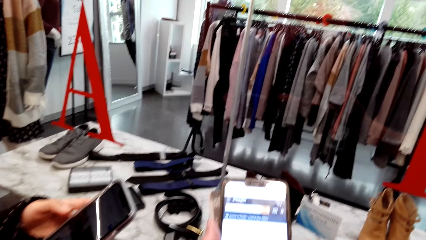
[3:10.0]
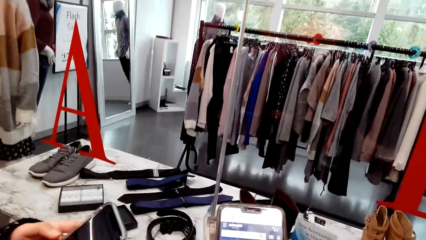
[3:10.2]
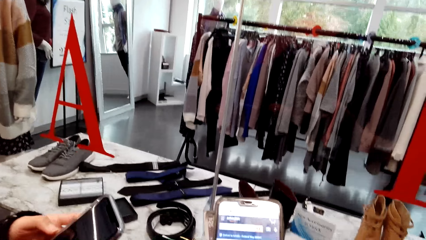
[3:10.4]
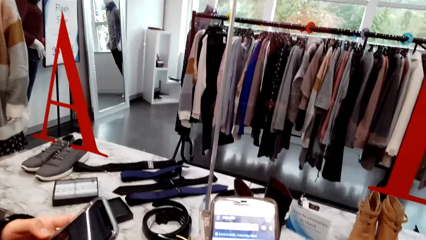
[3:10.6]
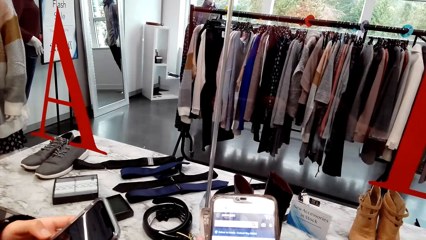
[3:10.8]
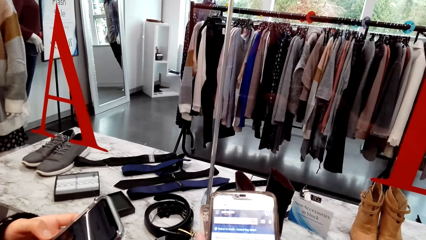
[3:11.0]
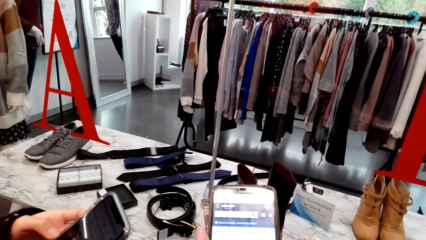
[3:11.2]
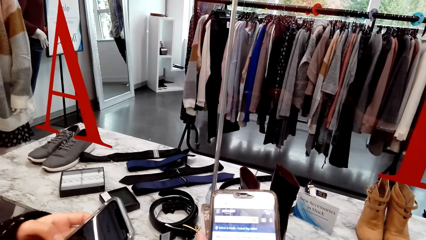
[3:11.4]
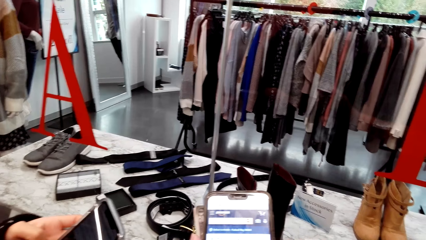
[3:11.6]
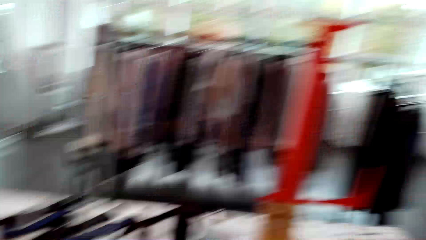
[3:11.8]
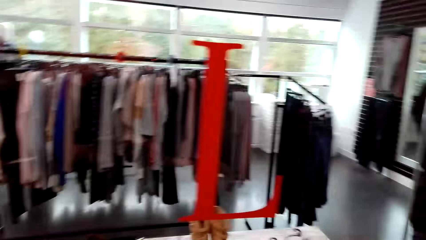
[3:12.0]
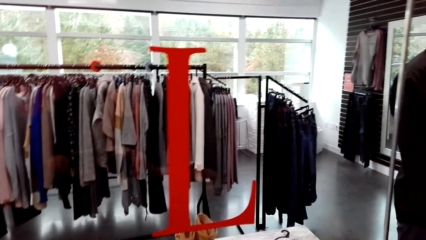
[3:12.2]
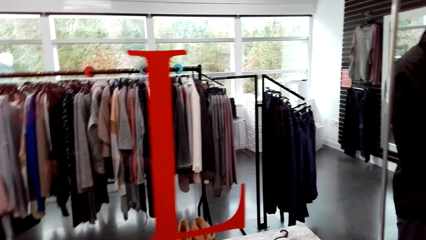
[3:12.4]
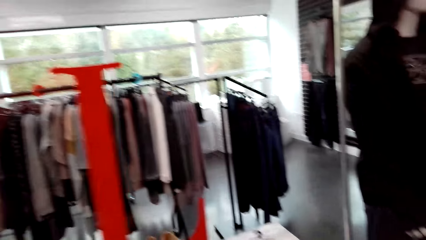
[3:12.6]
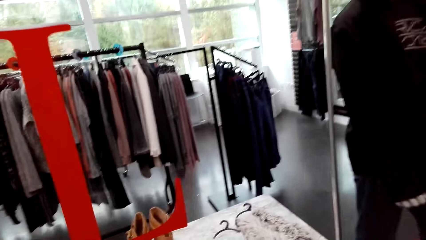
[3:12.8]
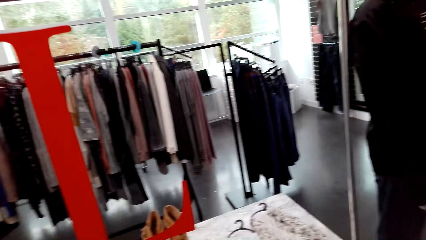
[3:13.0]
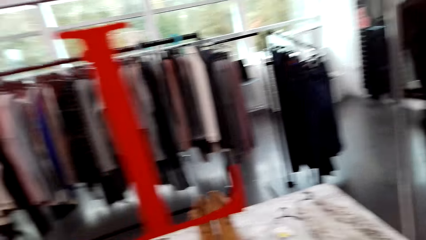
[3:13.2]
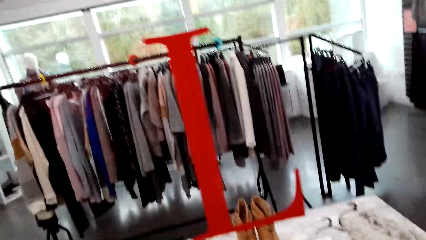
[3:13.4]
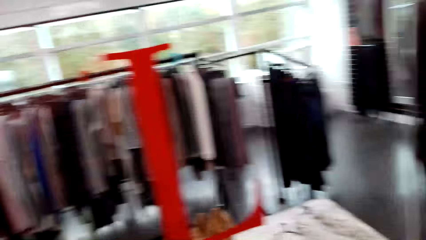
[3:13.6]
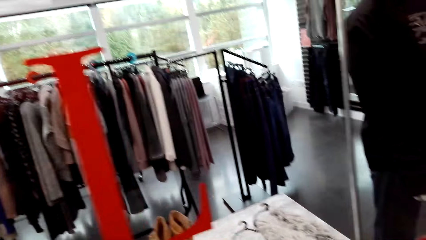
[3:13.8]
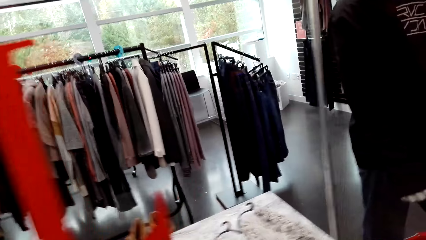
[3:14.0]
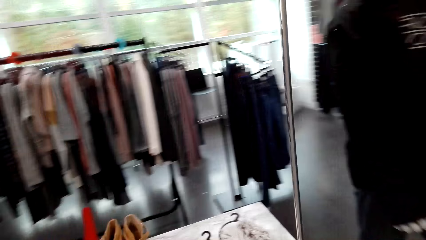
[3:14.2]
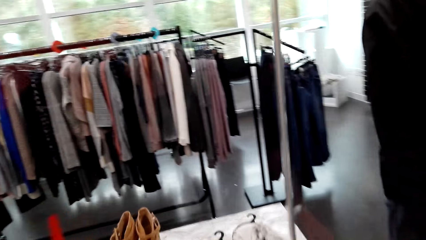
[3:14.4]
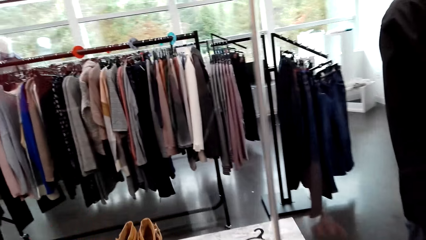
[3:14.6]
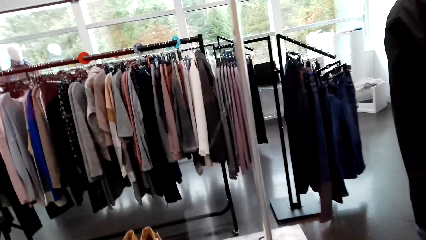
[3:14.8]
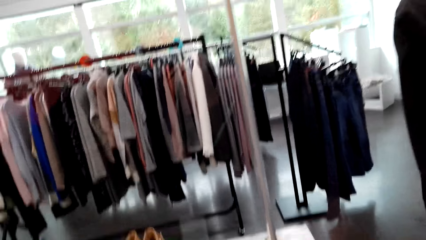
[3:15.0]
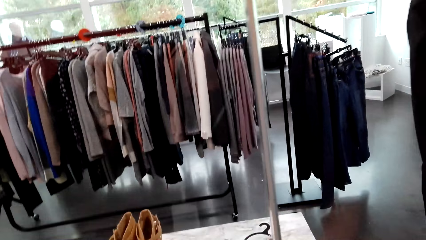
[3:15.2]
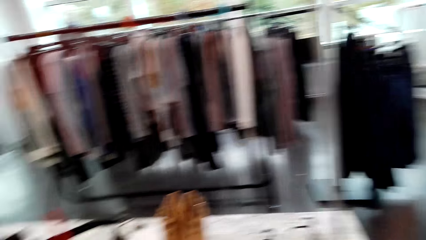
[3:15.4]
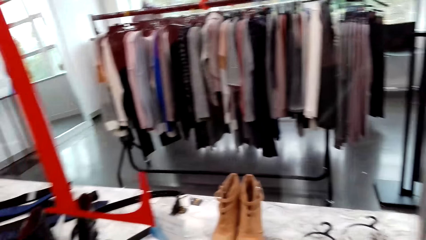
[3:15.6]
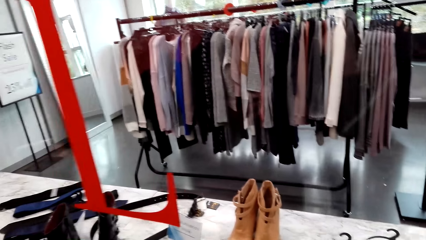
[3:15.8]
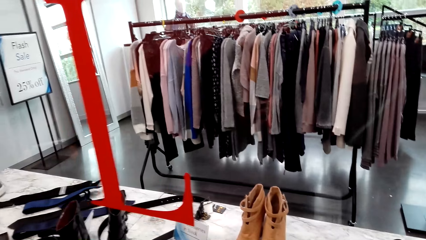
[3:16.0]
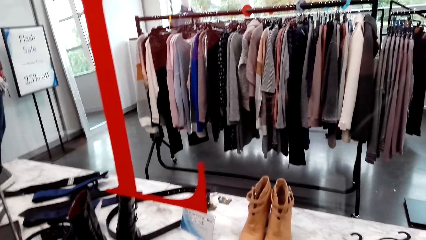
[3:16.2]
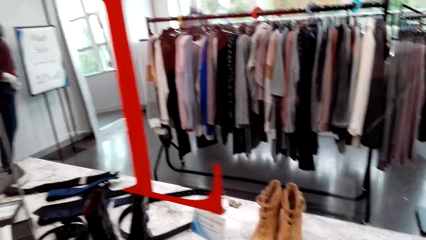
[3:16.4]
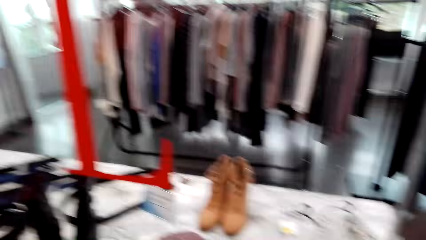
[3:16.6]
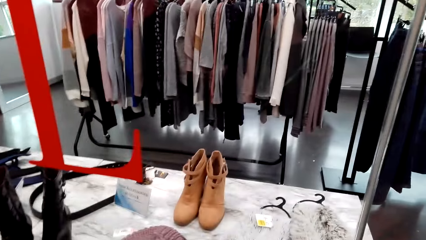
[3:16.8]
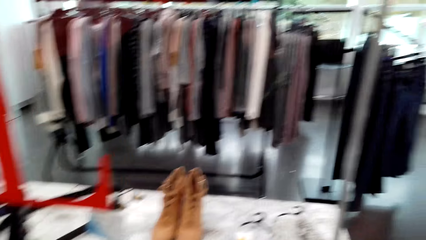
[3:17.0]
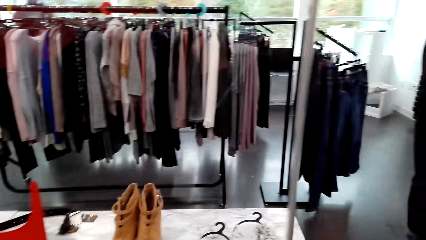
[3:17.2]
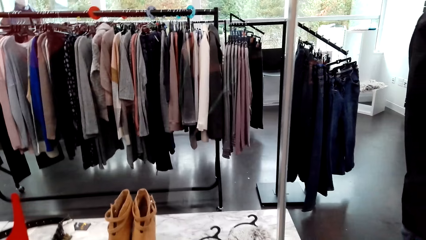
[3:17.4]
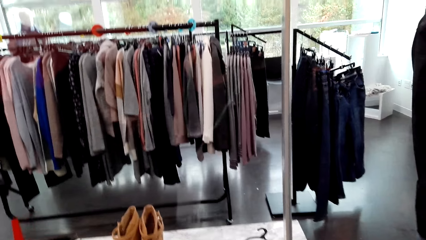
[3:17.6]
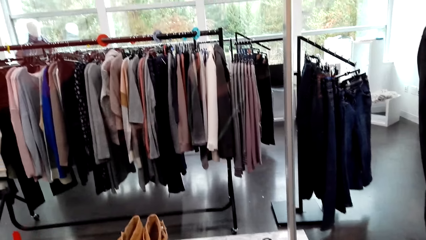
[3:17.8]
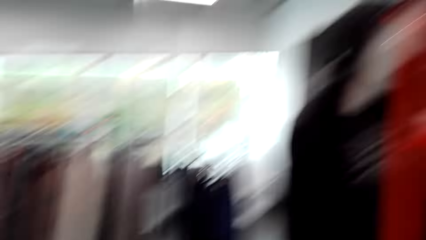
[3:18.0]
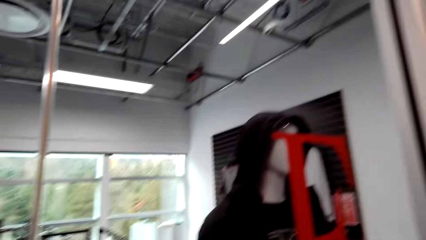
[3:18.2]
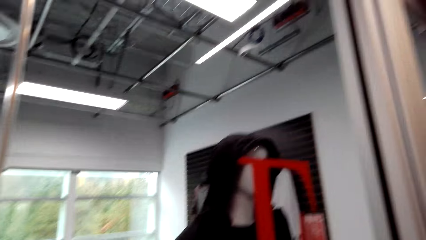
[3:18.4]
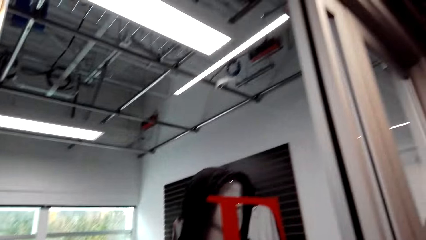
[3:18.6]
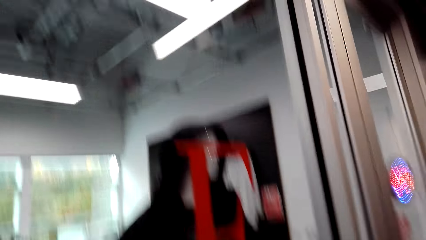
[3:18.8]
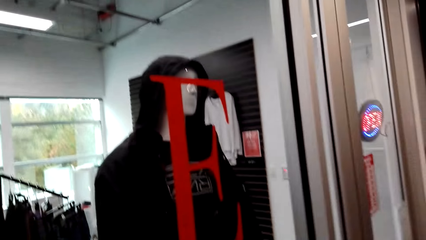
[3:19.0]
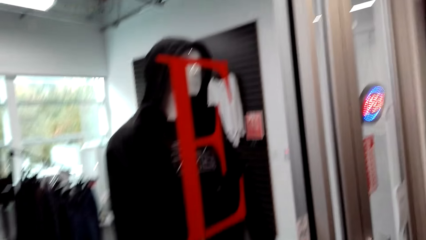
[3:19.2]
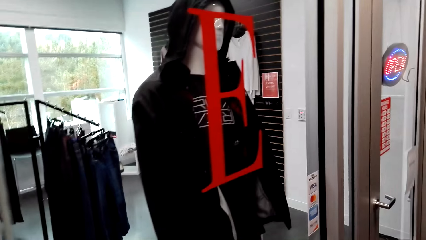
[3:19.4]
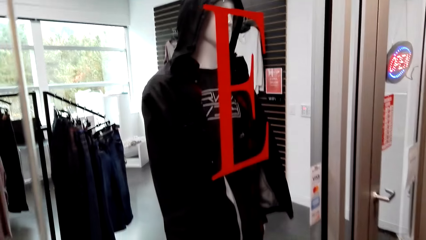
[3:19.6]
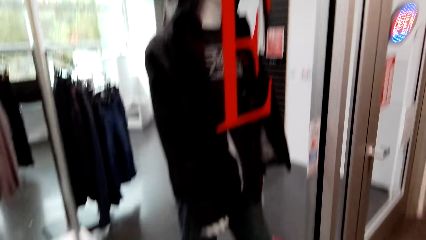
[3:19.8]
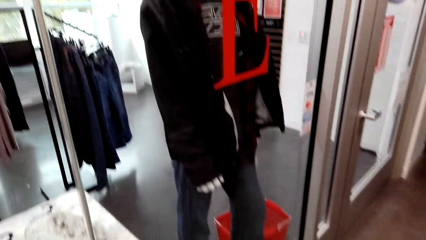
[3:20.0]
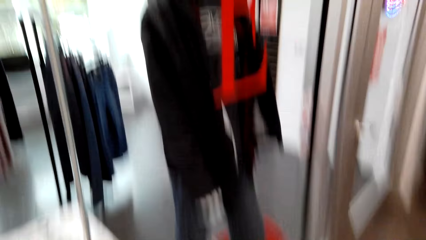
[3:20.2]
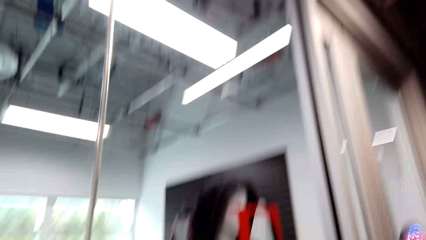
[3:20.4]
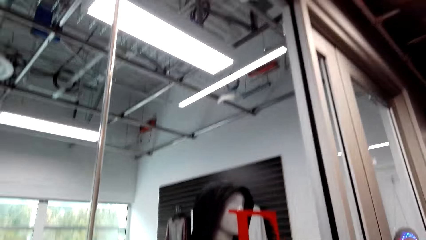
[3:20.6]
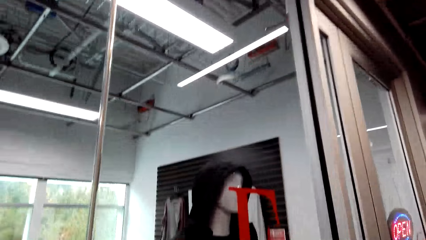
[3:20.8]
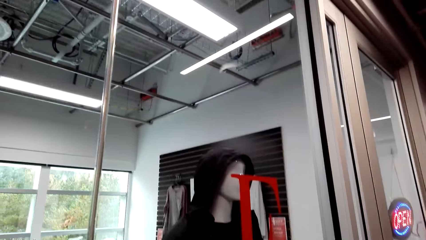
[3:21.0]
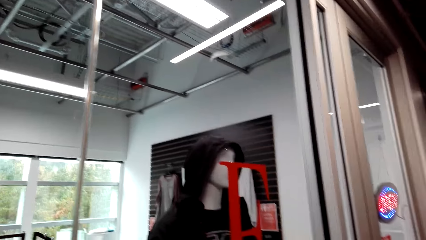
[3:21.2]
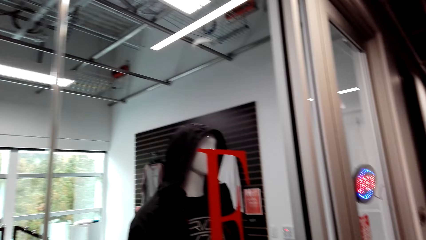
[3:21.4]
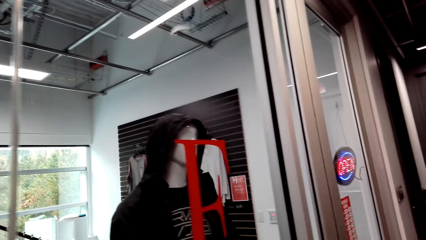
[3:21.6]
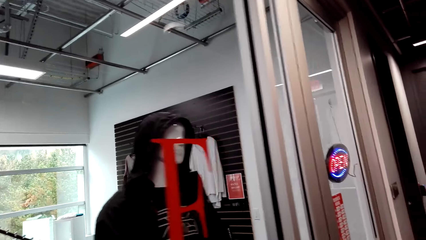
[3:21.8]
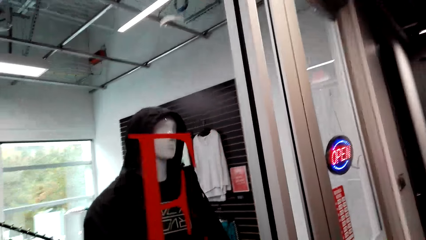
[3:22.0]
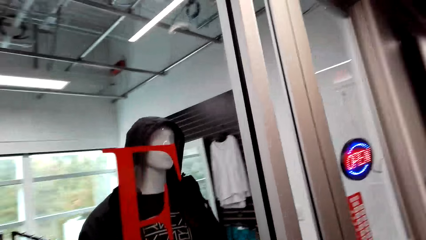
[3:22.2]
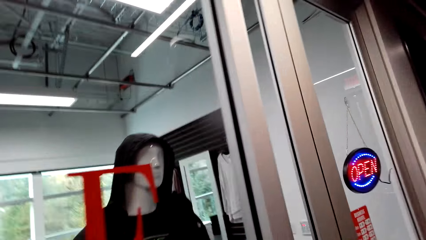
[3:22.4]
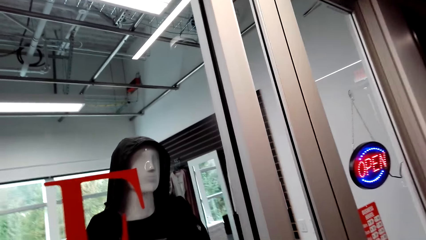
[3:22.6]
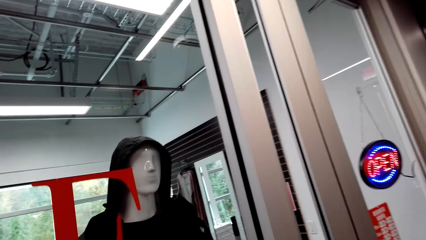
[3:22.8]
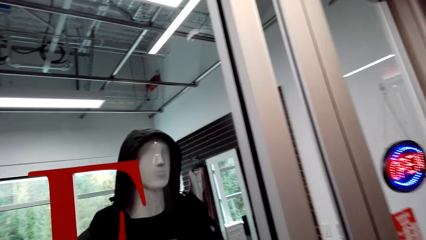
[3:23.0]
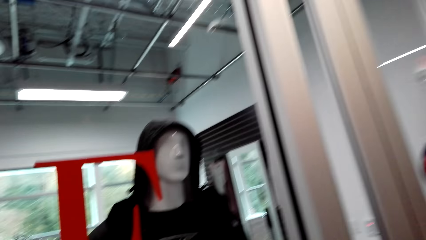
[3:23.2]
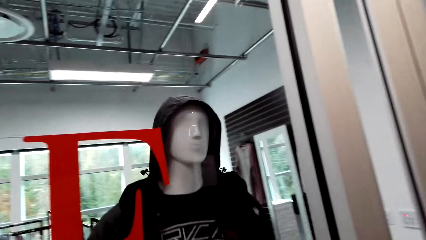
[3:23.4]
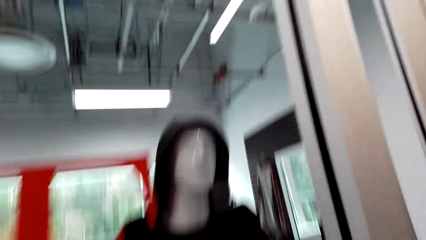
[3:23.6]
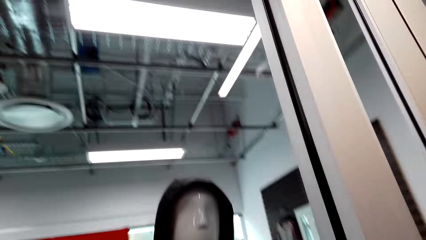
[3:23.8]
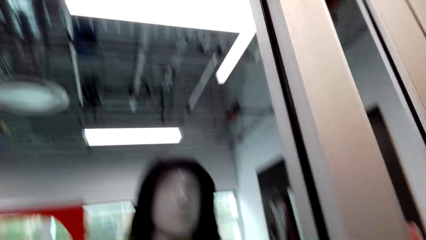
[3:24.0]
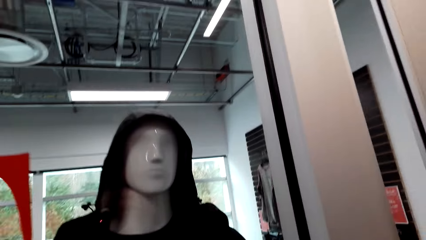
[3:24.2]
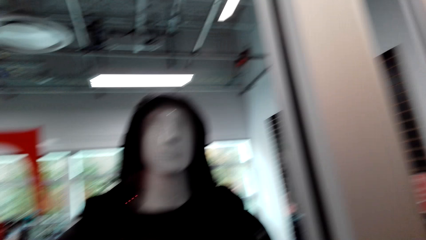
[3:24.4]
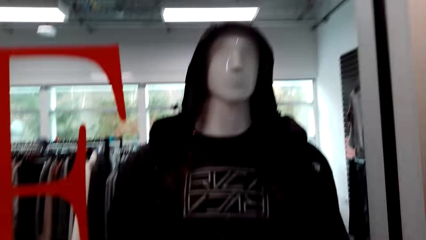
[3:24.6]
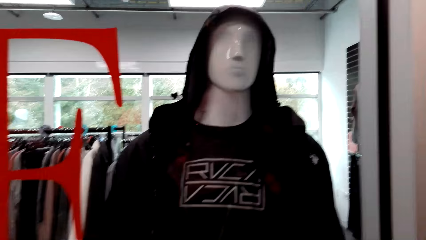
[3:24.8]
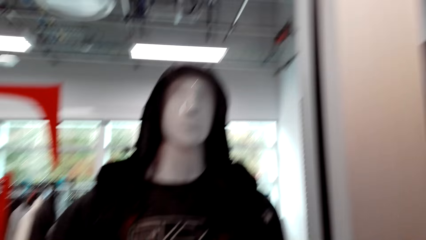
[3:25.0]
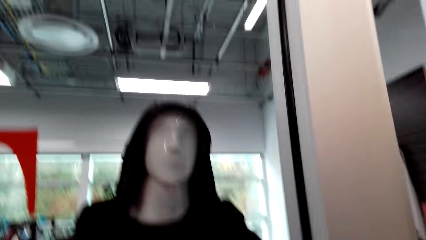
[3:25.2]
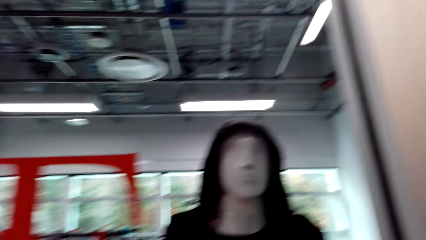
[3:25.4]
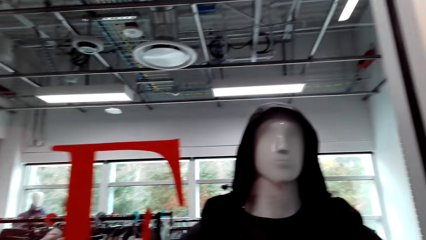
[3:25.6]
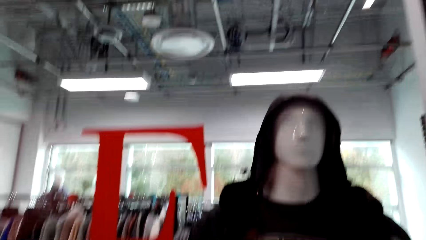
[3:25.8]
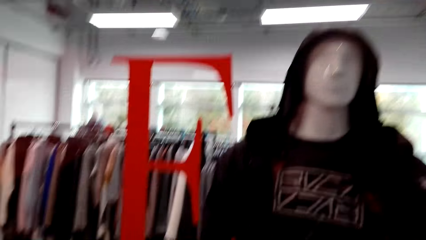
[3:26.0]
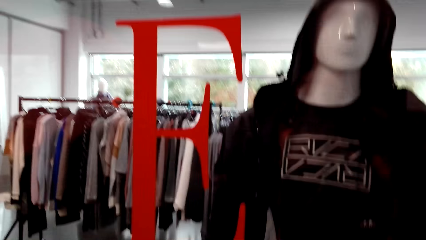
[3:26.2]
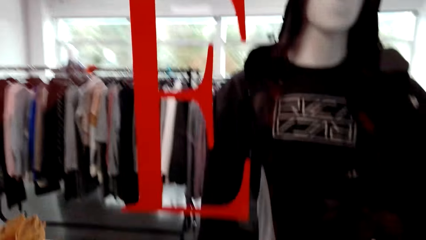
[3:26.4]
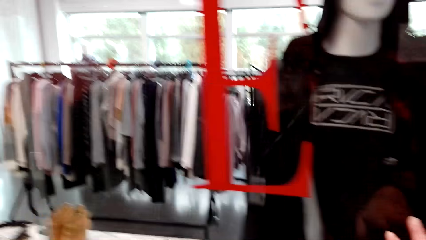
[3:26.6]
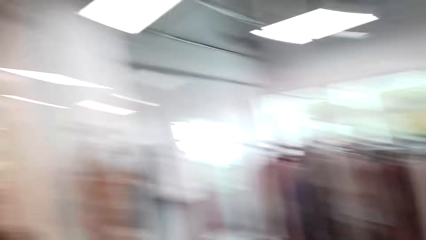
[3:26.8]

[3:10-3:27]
The camera wearer speaks to a woman. They look around. They speak to the woman.
